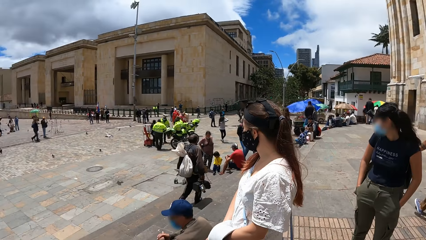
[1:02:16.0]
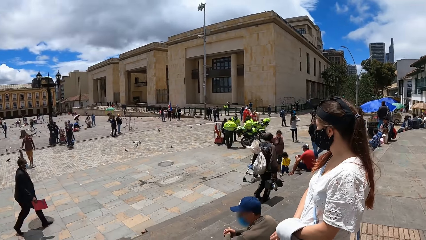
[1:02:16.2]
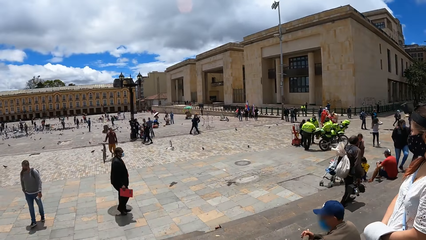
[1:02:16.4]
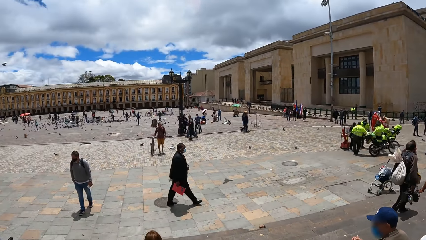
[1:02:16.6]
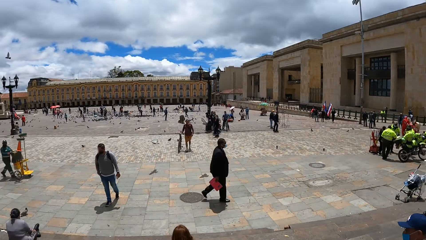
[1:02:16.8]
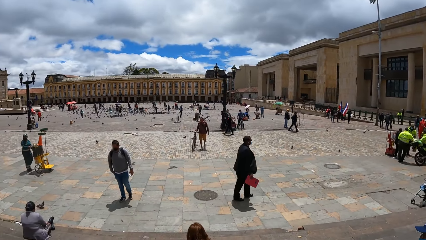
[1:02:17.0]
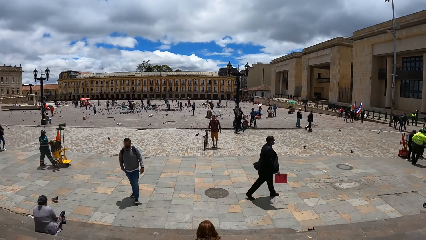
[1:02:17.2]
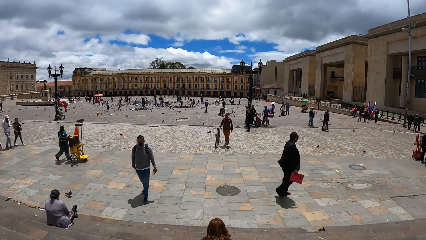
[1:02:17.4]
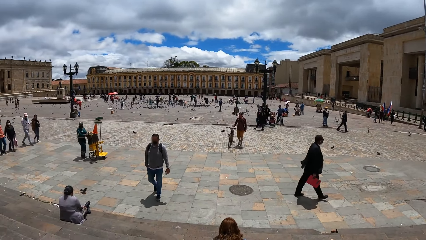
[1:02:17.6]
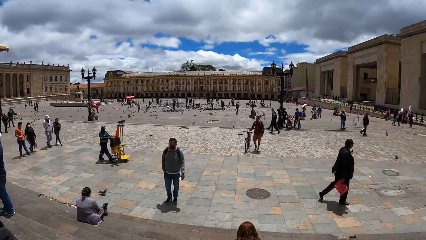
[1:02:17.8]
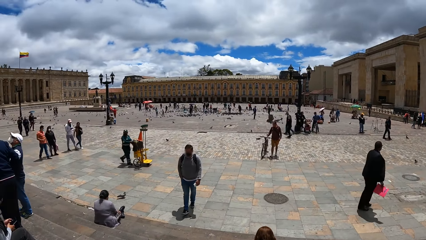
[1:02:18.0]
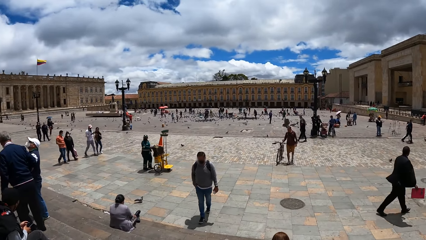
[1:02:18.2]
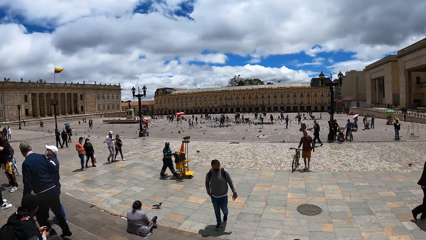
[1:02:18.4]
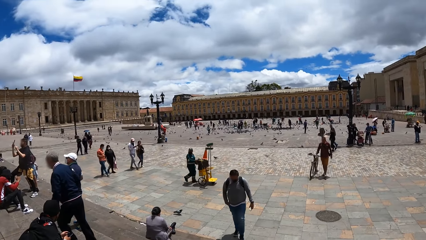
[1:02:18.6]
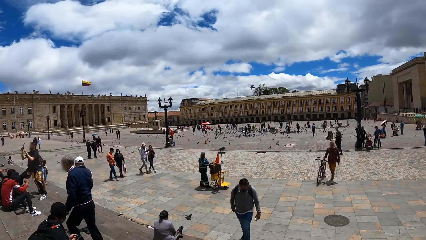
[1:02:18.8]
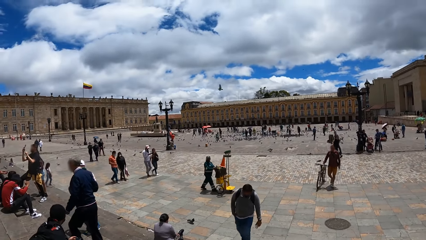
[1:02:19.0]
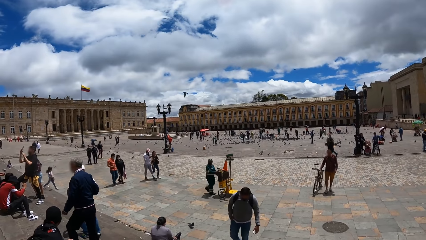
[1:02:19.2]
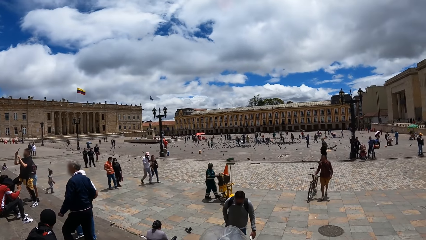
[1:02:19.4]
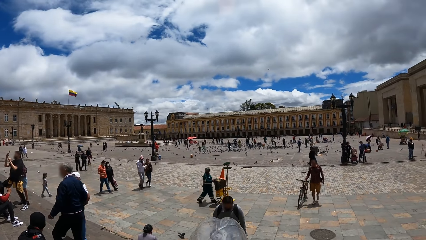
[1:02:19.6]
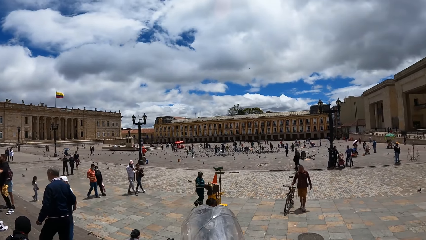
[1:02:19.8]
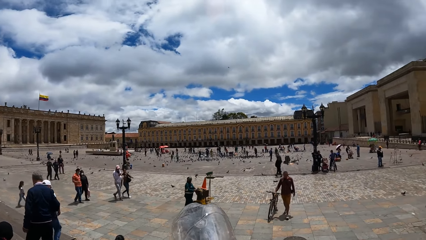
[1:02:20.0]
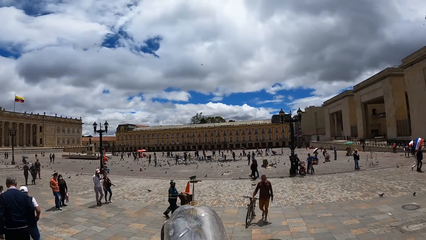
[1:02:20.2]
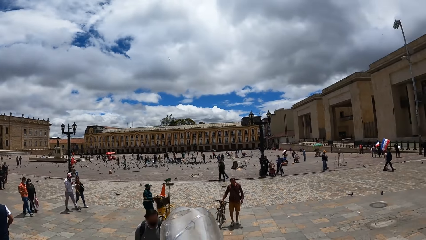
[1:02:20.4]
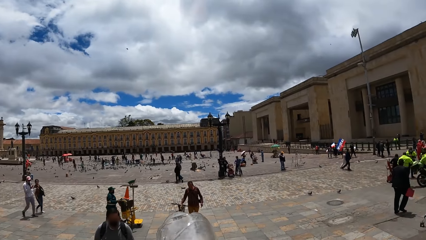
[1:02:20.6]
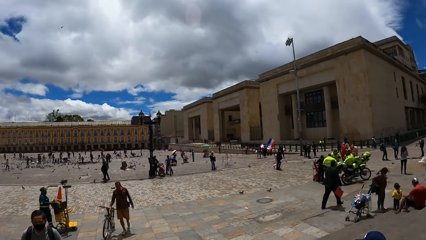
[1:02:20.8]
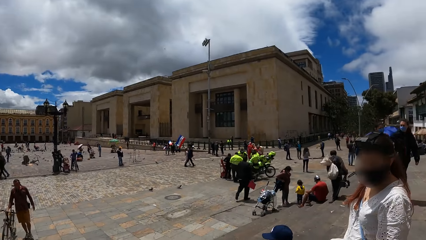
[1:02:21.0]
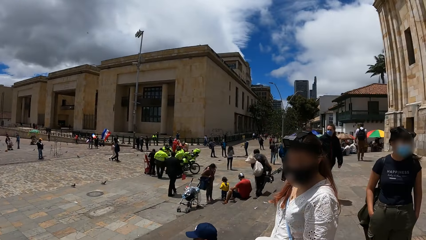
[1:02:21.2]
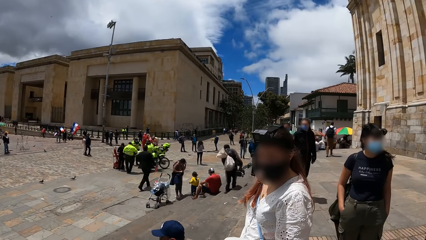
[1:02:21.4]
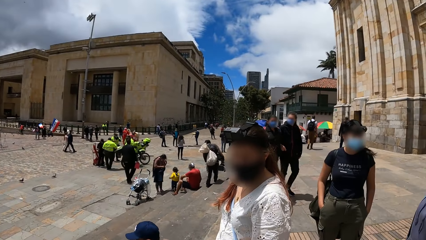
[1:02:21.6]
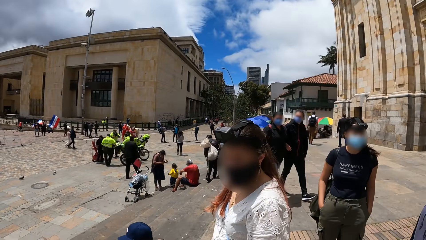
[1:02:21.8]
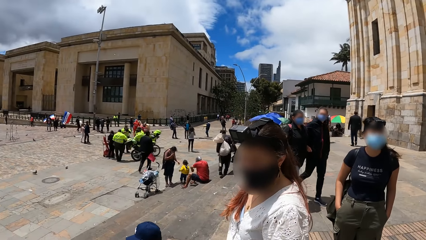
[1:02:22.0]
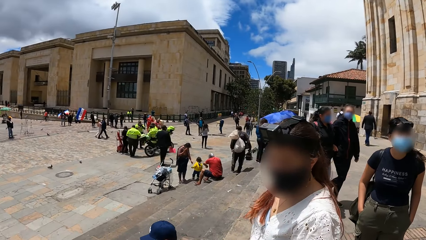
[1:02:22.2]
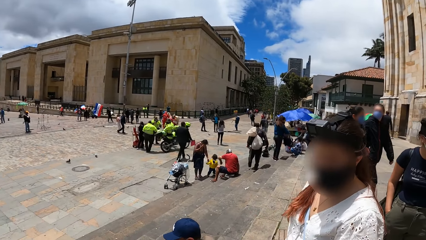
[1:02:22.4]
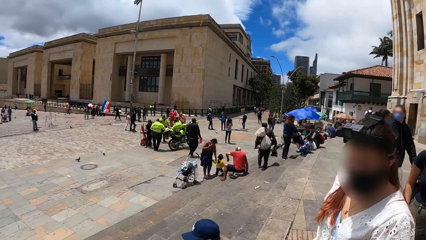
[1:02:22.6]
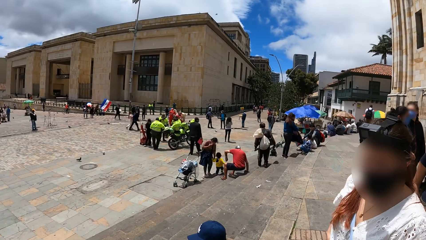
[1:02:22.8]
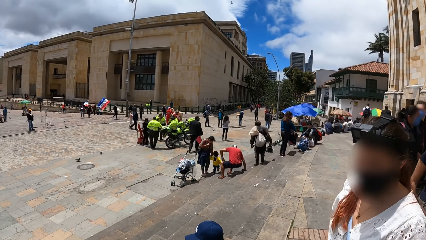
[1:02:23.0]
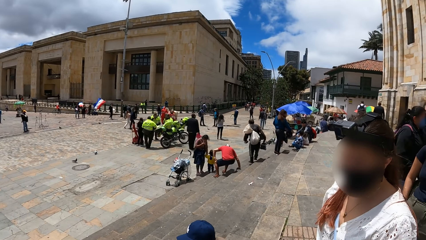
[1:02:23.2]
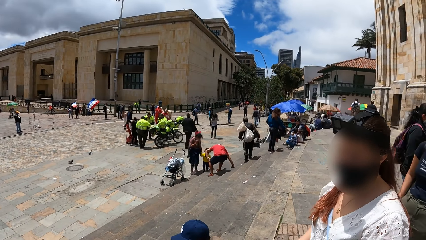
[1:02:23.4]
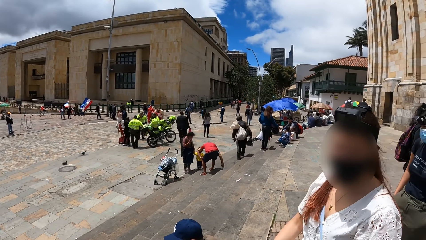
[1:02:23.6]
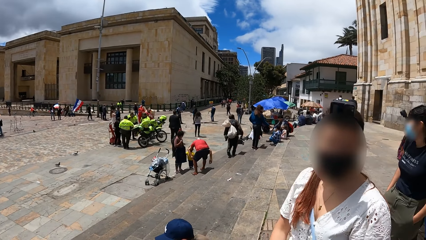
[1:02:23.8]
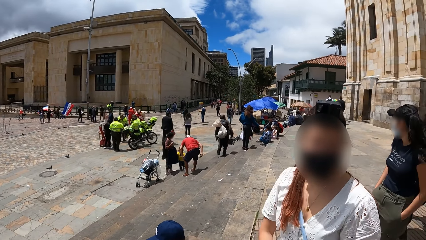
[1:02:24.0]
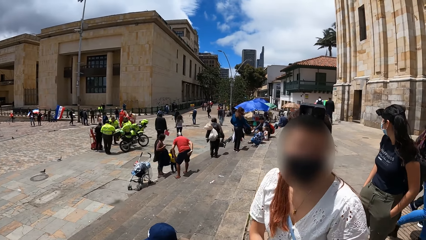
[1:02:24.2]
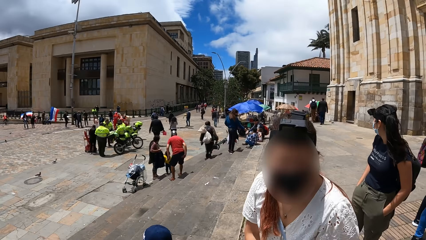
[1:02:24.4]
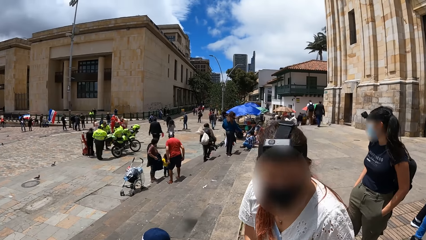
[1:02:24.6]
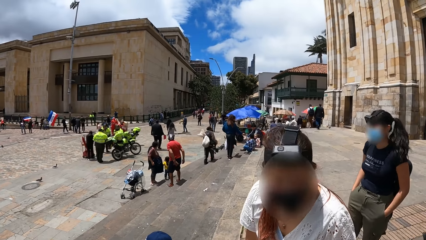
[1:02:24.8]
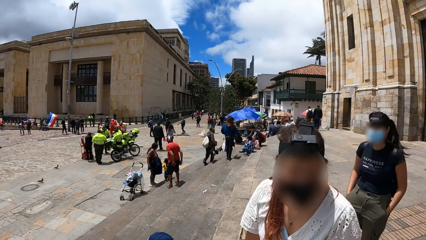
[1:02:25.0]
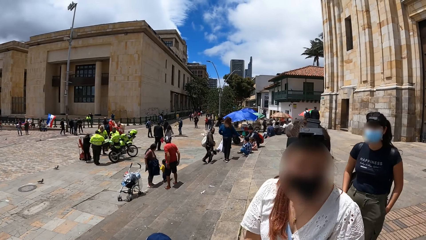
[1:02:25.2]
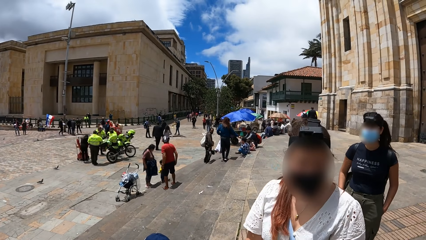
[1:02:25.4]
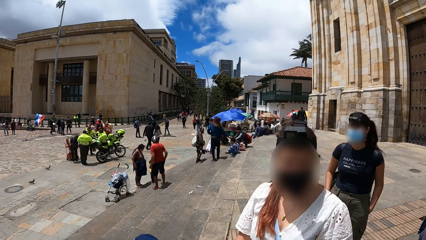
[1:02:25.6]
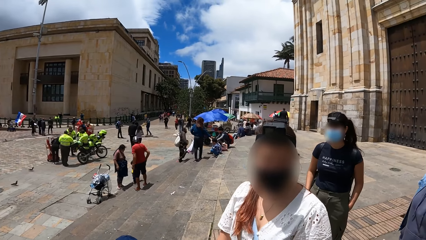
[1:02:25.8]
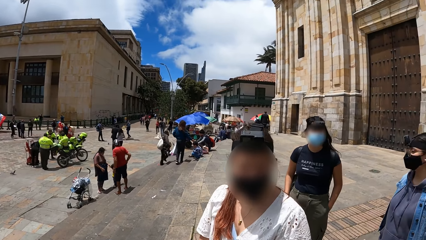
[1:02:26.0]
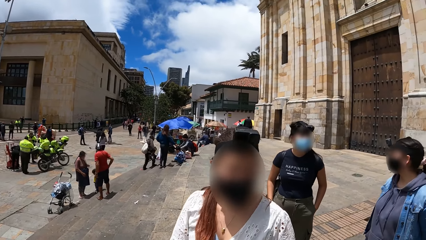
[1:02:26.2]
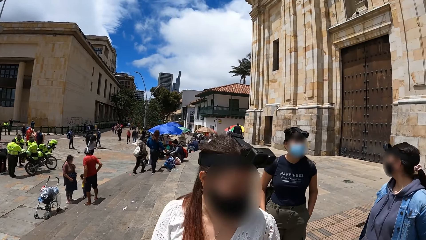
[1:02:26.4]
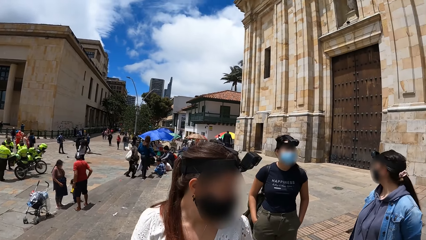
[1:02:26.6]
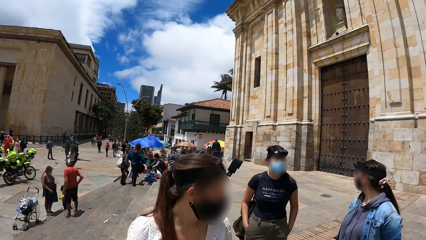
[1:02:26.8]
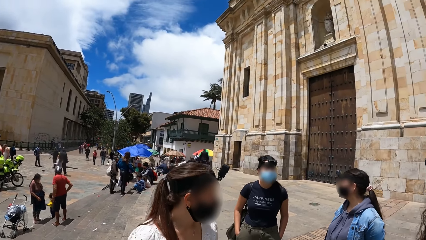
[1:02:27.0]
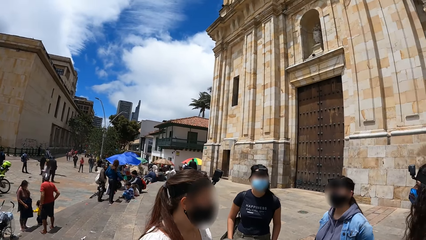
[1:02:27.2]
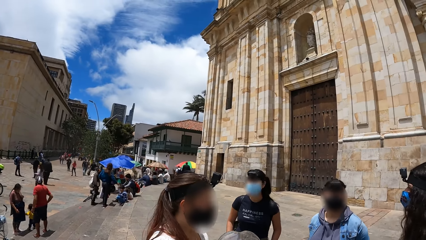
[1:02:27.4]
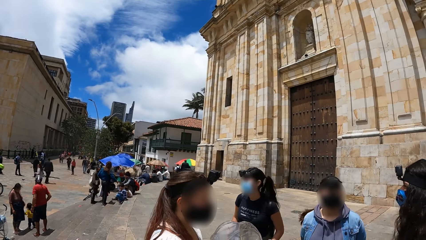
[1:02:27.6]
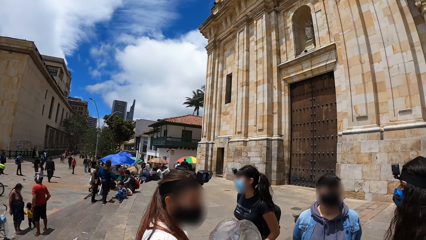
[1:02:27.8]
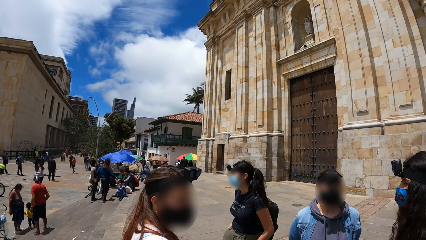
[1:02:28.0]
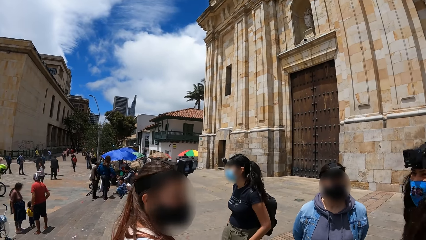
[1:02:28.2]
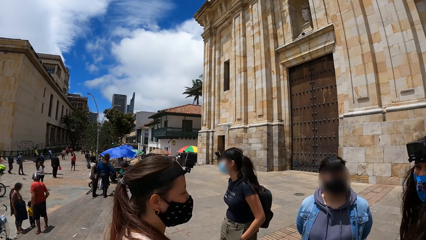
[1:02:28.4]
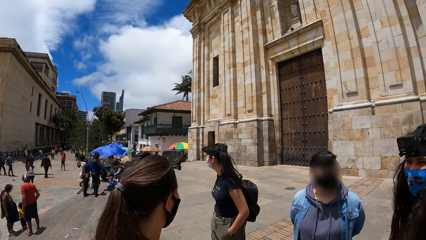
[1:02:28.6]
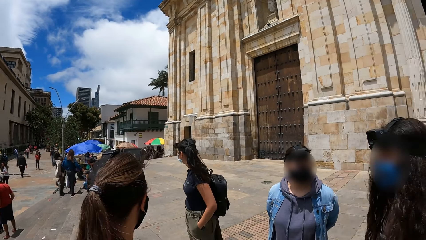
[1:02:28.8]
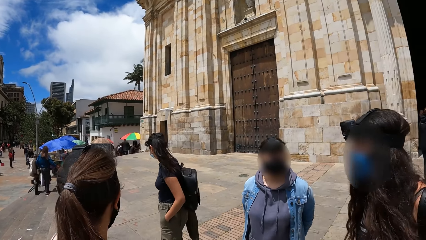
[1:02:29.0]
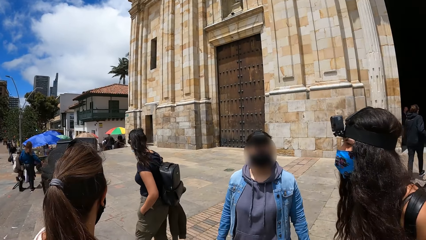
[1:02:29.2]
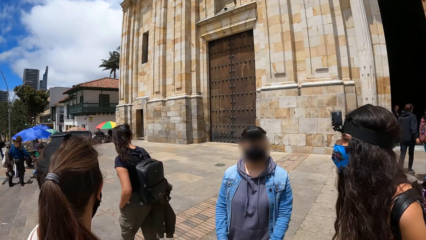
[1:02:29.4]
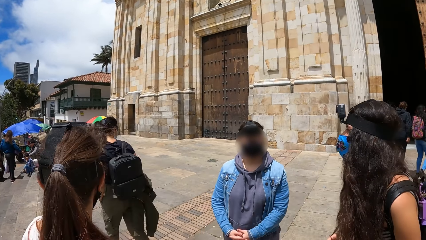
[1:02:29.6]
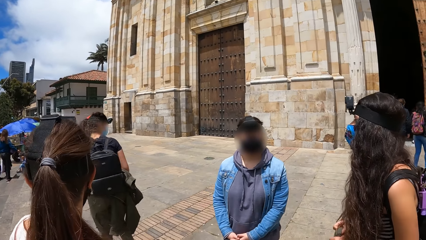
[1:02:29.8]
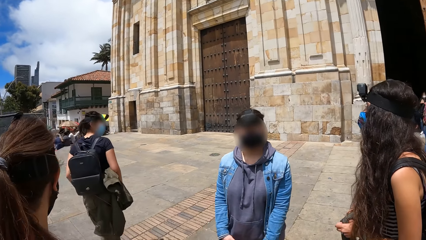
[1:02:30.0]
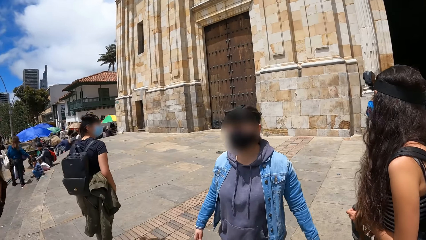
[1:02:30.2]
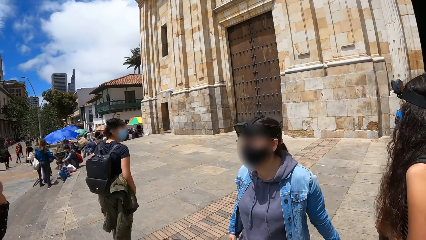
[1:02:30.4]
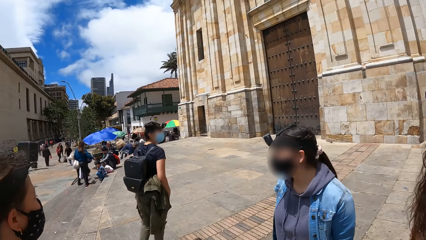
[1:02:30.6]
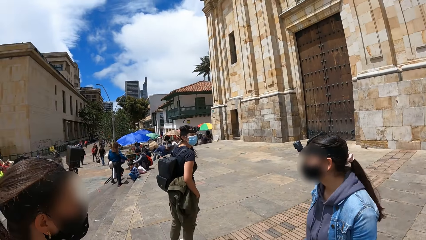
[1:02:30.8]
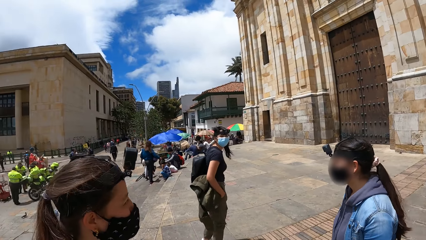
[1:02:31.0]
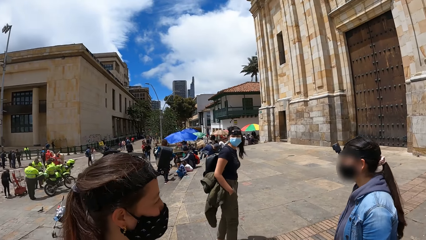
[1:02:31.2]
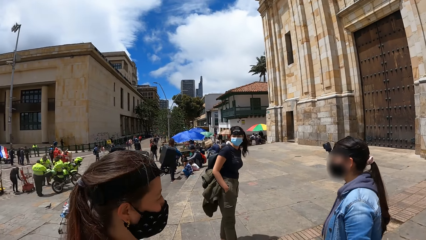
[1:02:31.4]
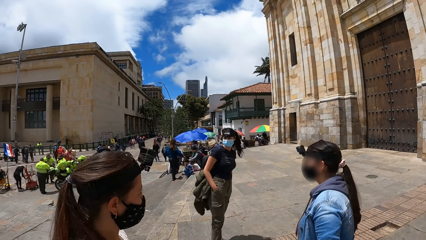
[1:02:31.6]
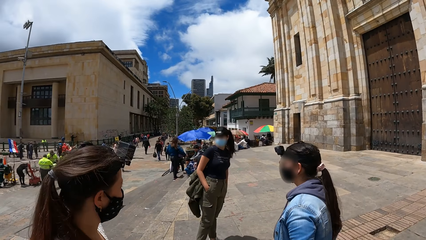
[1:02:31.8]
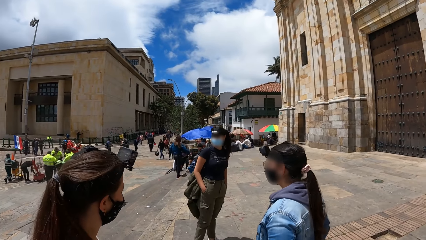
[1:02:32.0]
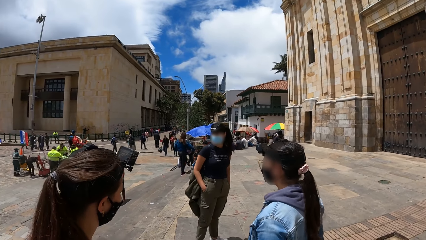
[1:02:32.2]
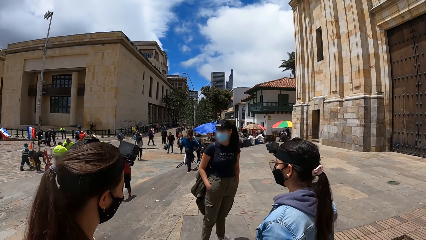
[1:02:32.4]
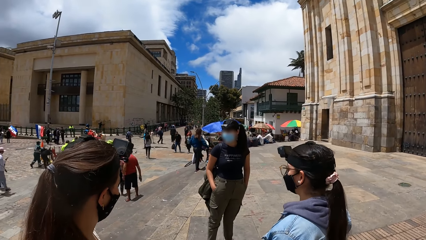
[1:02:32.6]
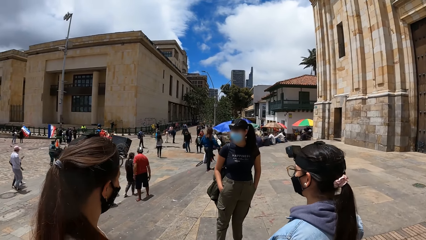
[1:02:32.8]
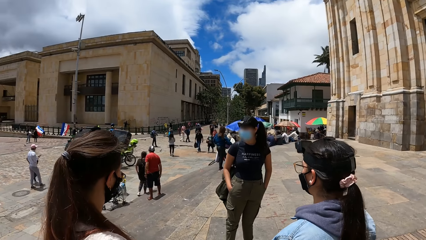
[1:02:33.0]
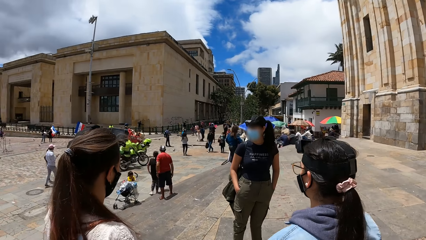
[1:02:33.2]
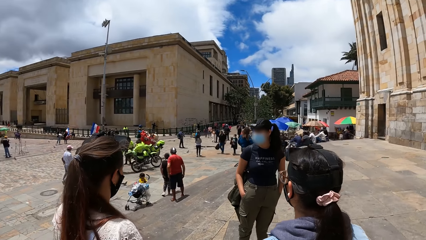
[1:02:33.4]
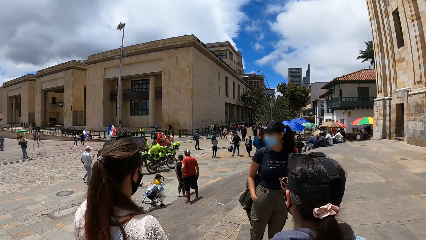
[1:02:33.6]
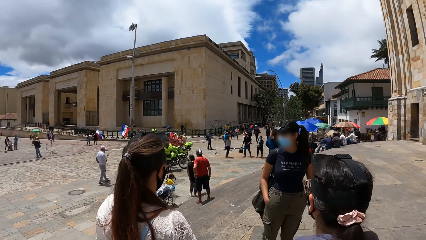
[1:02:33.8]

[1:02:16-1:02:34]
The camera wearer turns around. She drinks water from a water bottle in her left hand. A person turns to the side. The camera wearer drinks water from the water bottle in her left hand. A woman touches her right hand with her left hand. Another person walks around.
